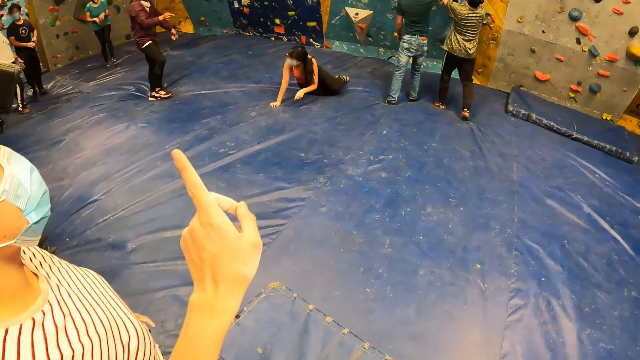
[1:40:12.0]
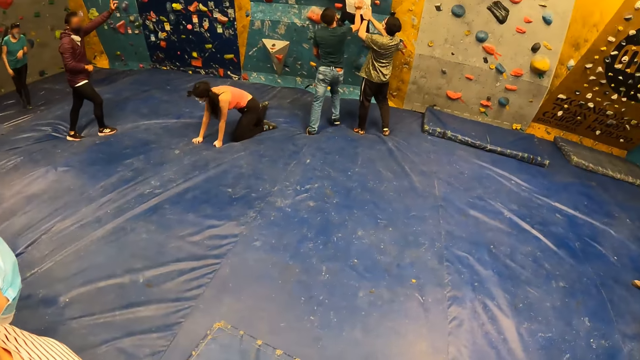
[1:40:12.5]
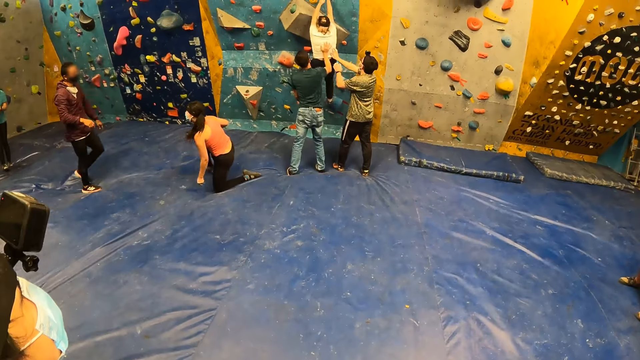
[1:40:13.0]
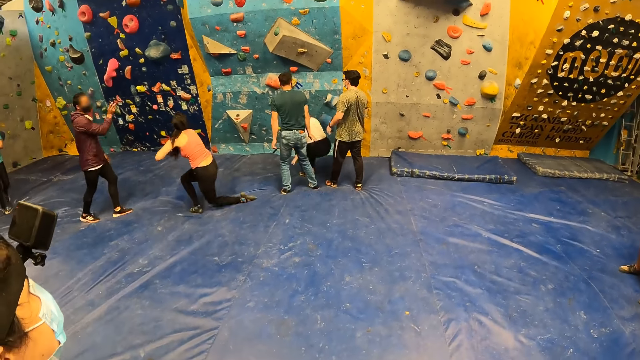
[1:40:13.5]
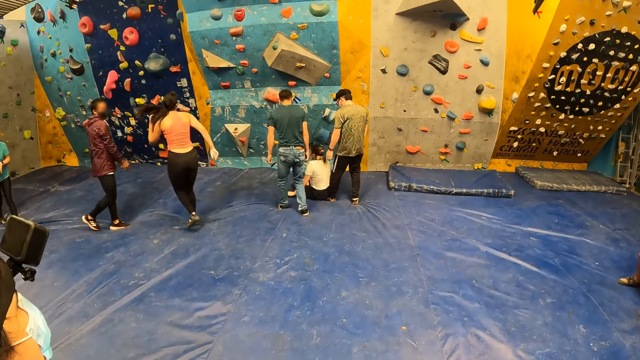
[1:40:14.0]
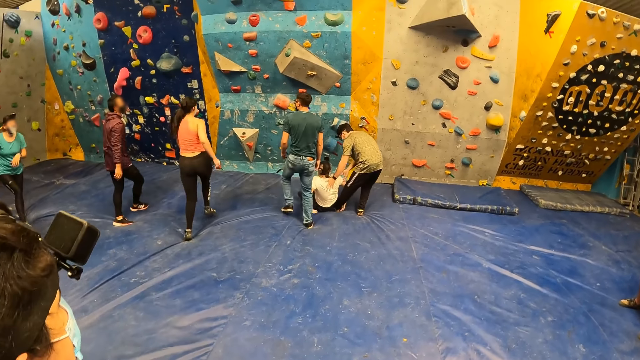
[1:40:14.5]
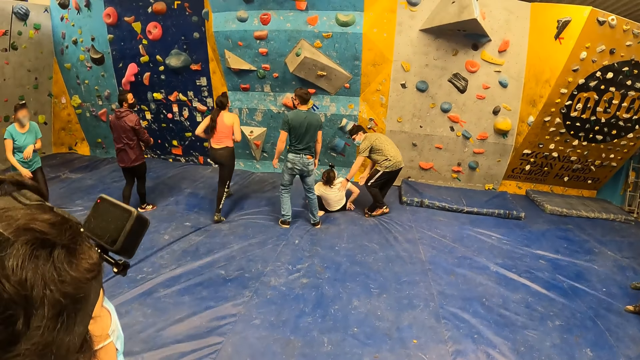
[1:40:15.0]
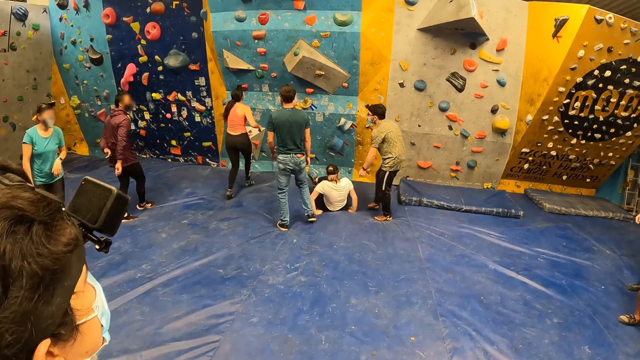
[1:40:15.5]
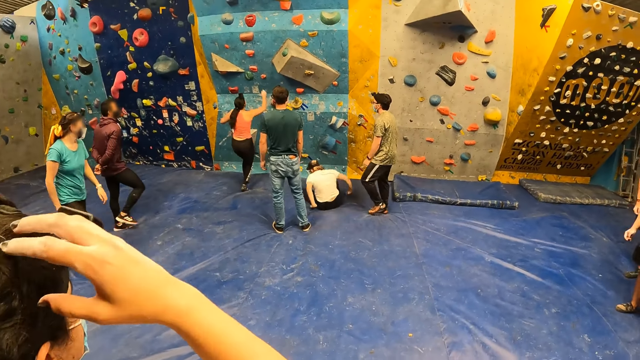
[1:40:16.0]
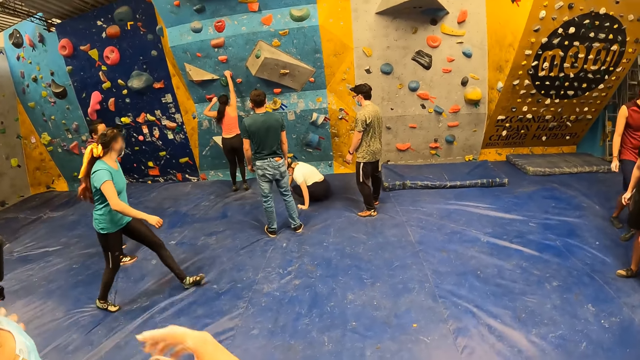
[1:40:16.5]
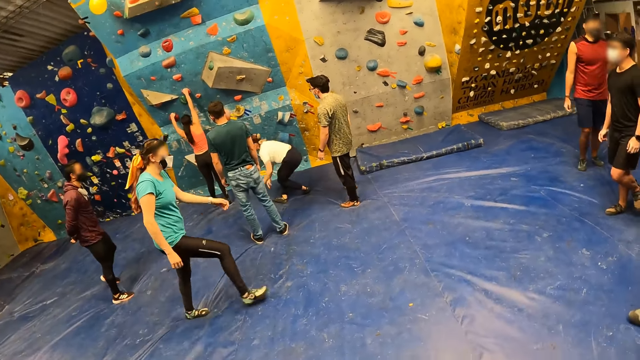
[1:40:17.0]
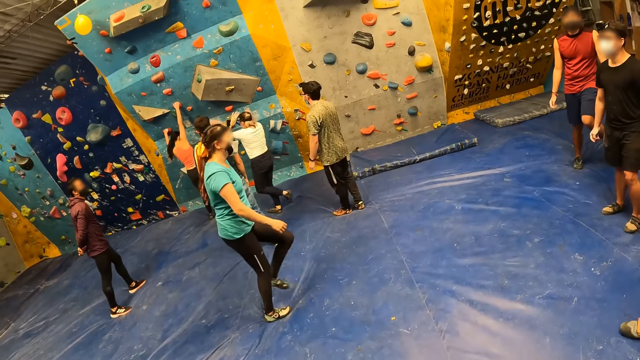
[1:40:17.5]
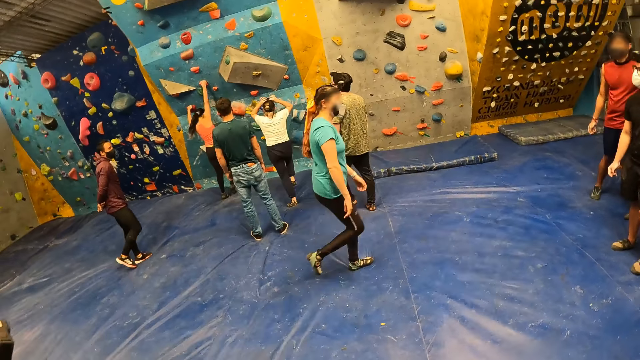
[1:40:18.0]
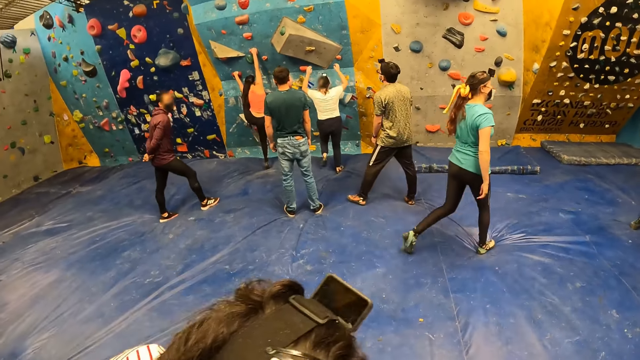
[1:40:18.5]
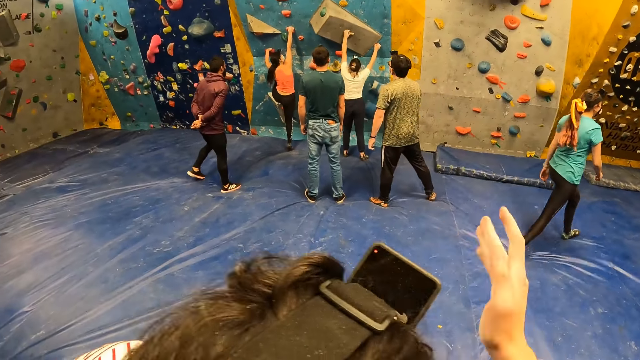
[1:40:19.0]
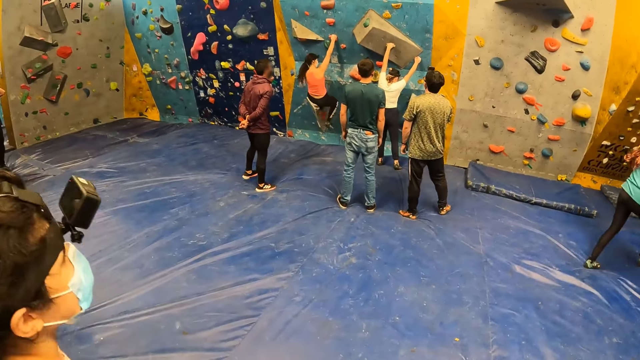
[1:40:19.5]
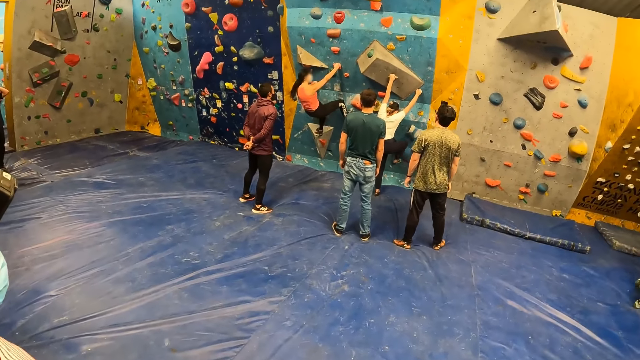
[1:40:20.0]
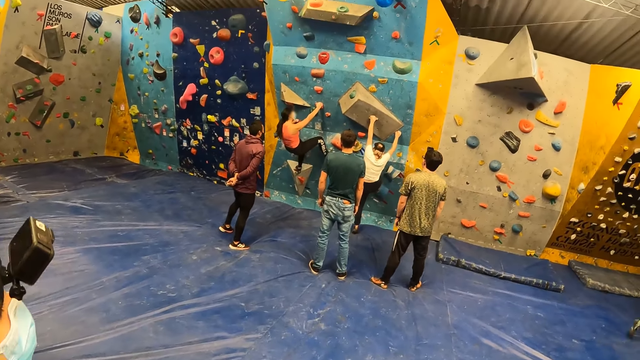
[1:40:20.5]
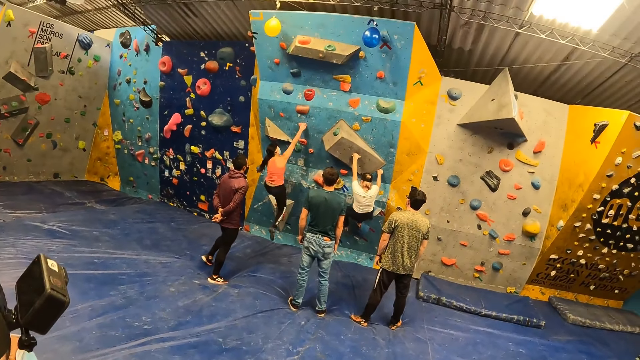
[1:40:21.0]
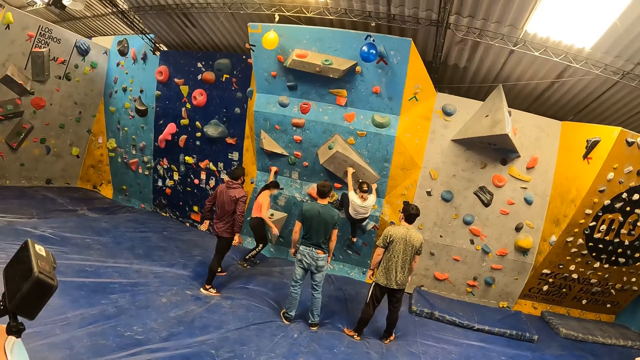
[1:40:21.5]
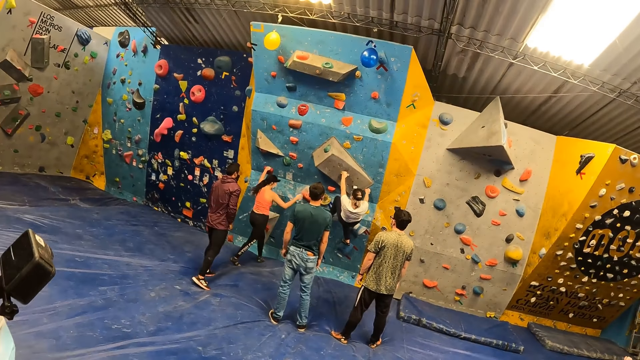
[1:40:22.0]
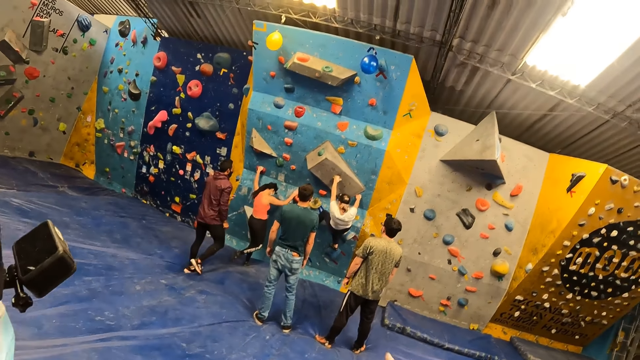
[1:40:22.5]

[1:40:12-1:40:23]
A woman jumps down from the rock wall. The camera wearer looks around the boulder gym. The group of people climb the rock wall. A lady converses with the camera wearer. The camera wearer stares at another lady.

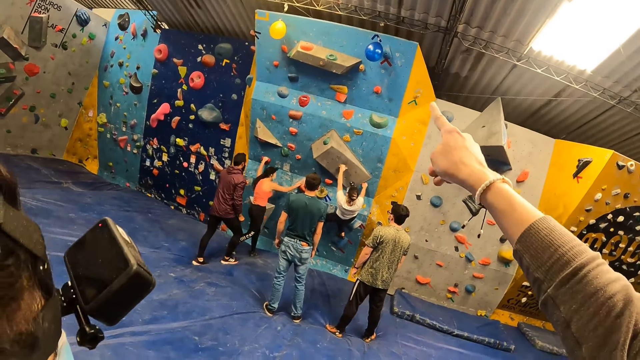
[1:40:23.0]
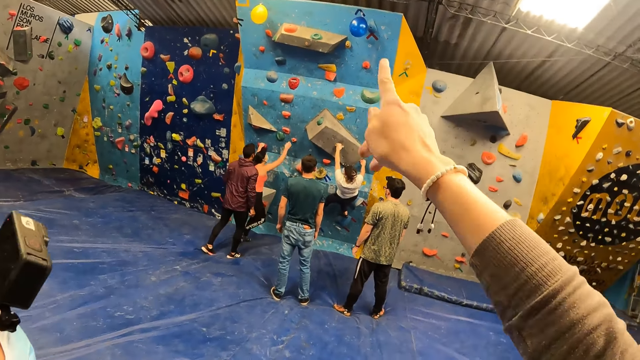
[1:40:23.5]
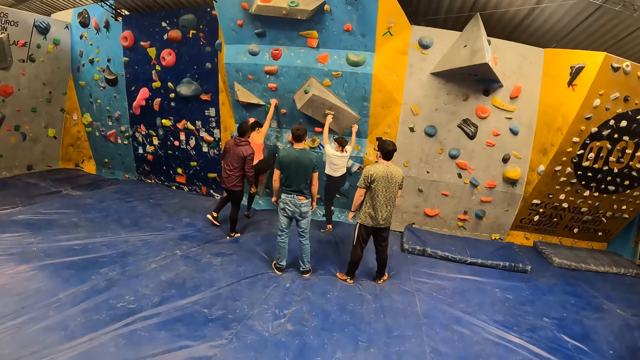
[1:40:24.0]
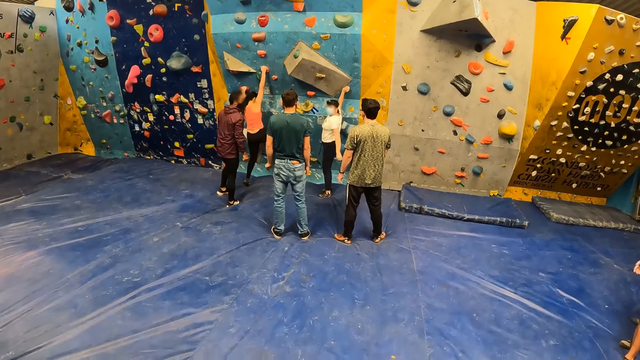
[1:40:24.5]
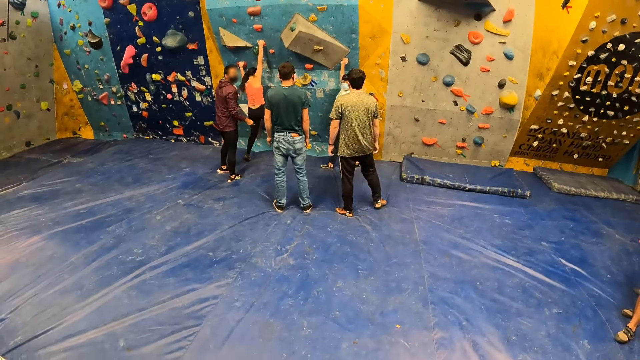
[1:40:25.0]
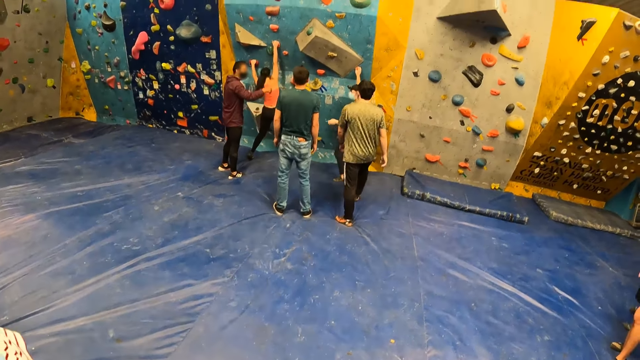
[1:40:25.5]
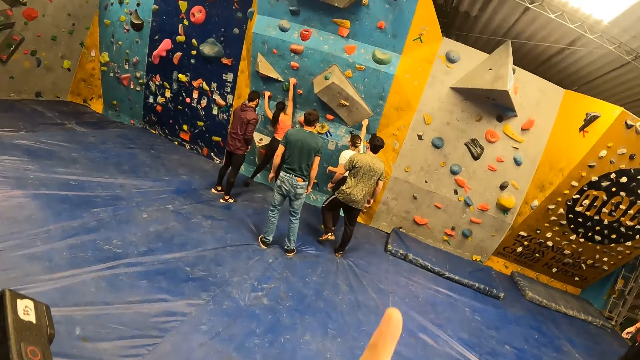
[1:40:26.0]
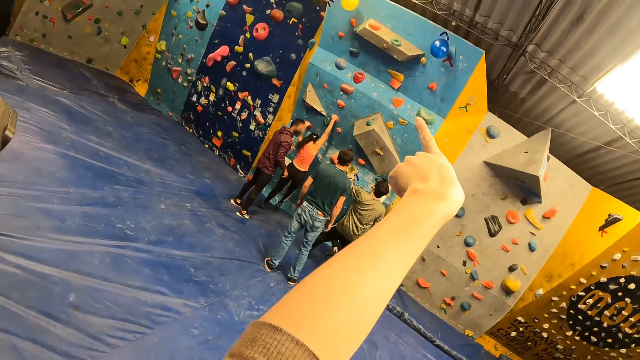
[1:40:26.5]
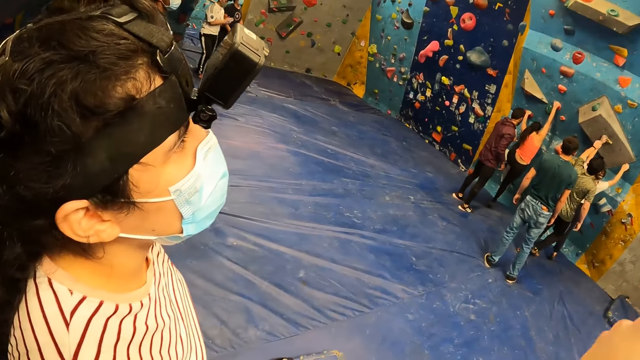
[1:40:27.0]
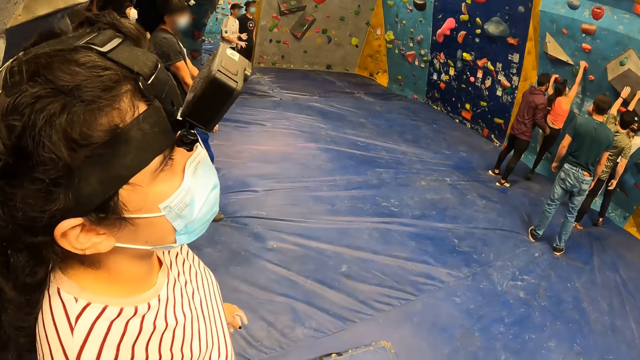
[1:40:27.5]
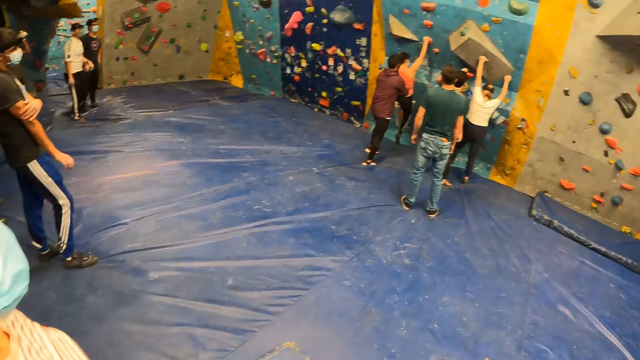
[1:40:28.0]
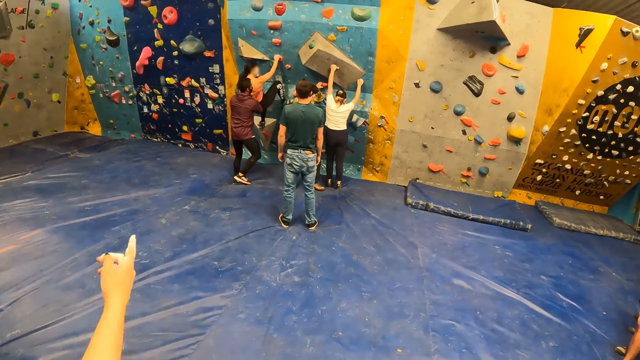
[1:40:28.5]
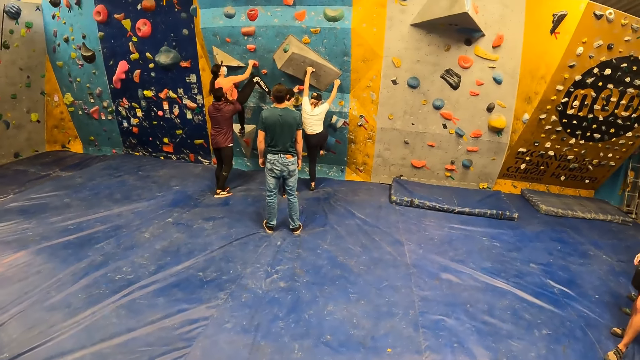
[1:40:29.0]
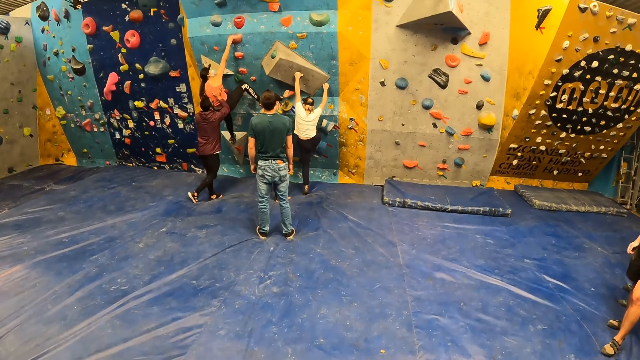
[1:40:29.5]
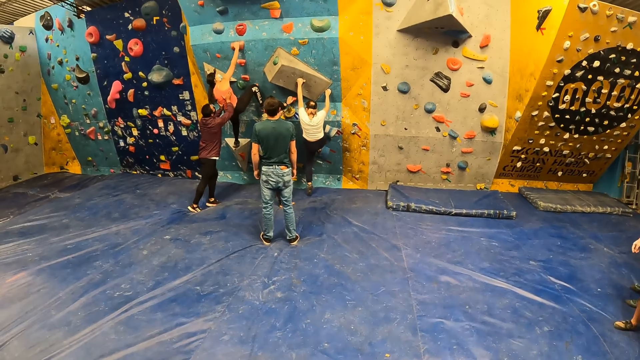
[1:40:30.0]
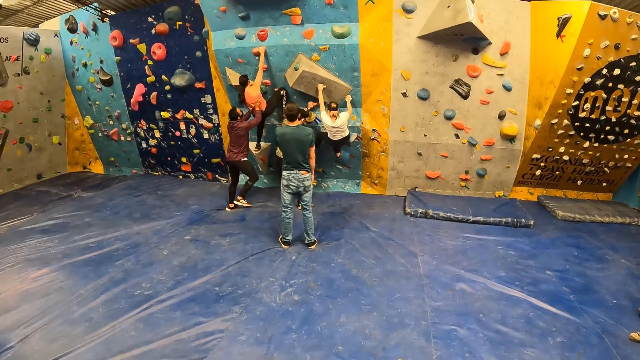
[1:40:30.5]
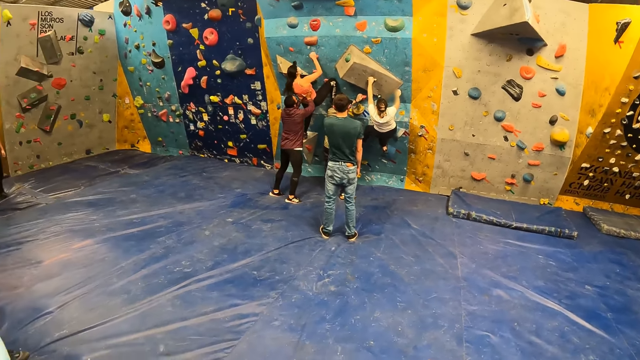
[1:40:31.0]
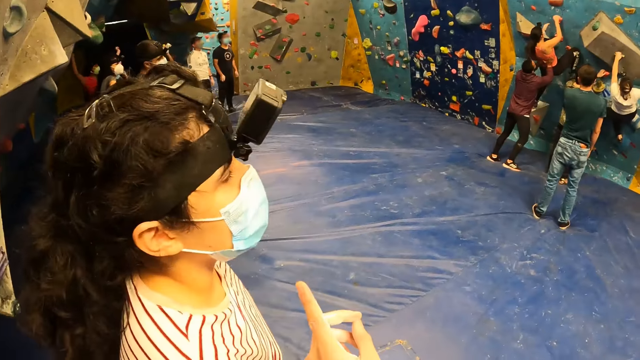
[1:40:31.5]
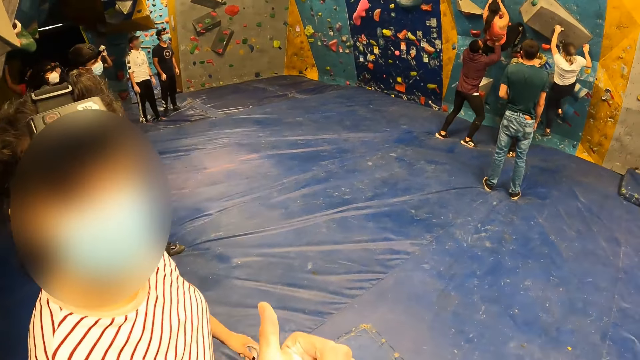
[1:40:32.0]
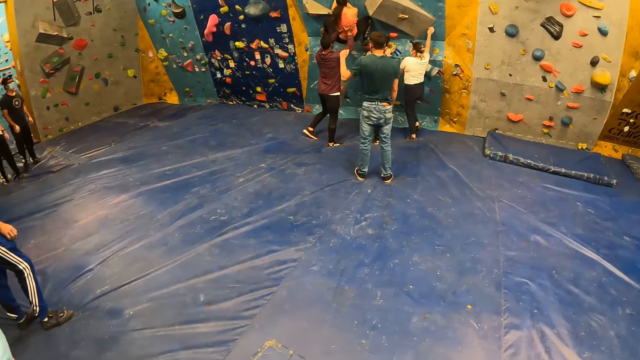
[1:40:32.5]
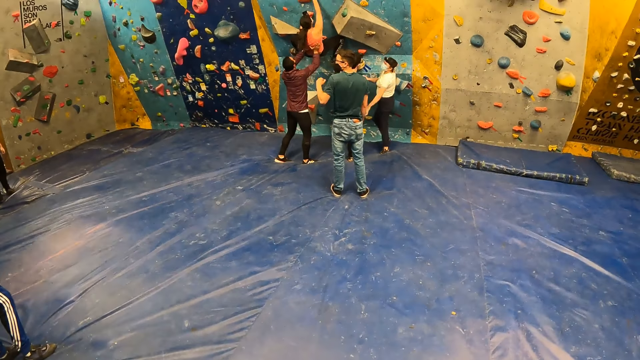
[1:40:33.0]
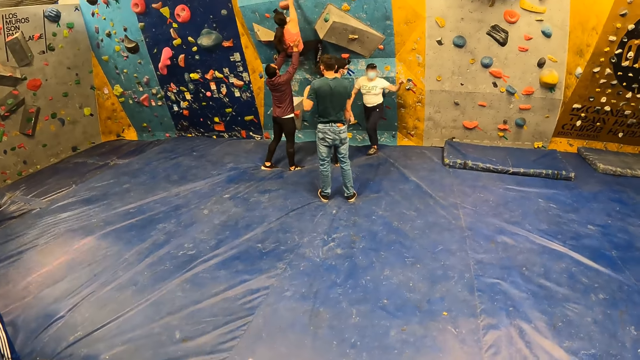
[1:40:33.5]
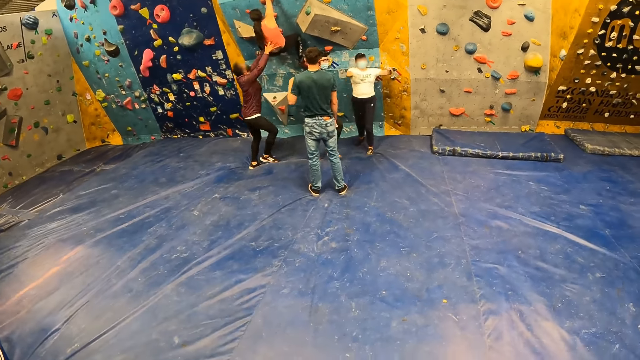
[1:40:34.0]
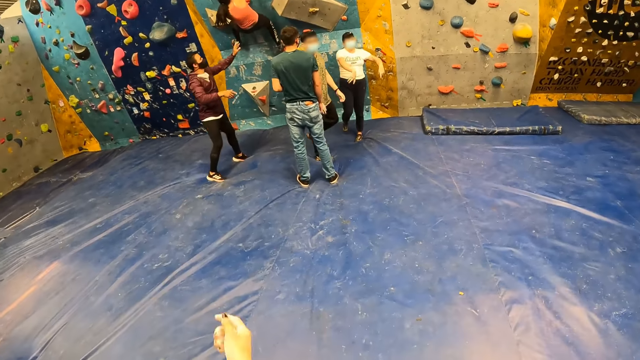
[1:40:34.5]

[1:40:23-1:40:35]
A lady climbs the wall. The camera wearer converses with another lady. They look around the boulder gym. They converse with the other lady.
